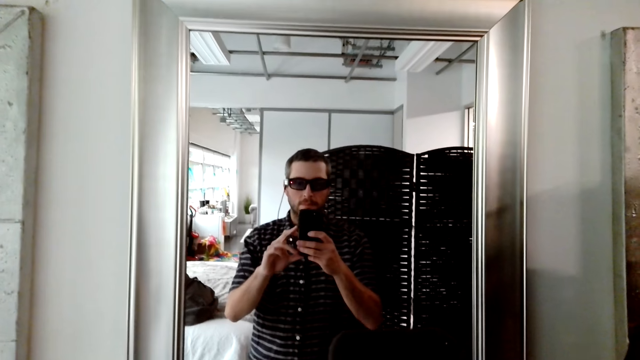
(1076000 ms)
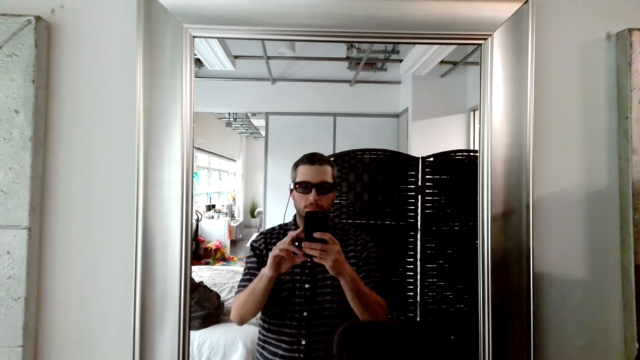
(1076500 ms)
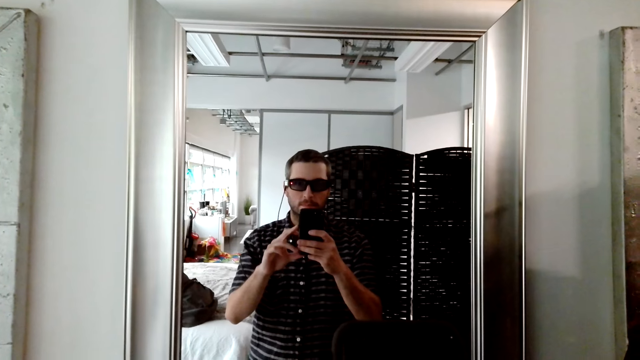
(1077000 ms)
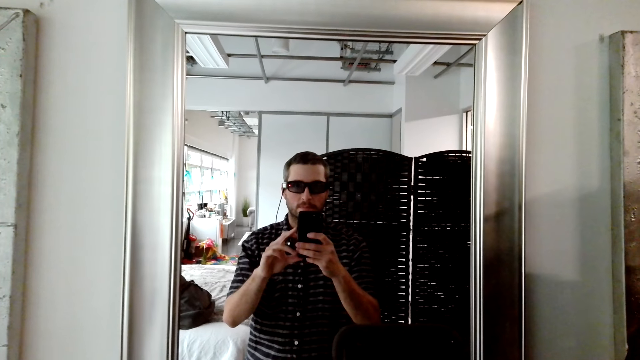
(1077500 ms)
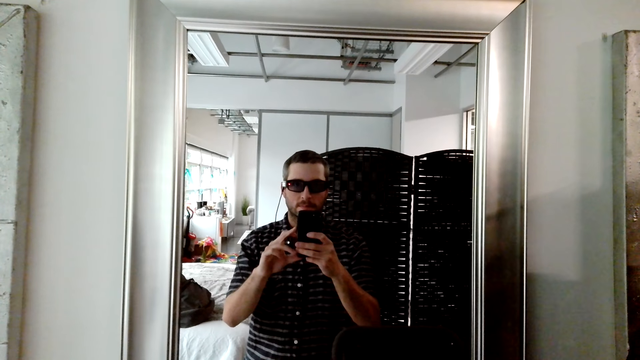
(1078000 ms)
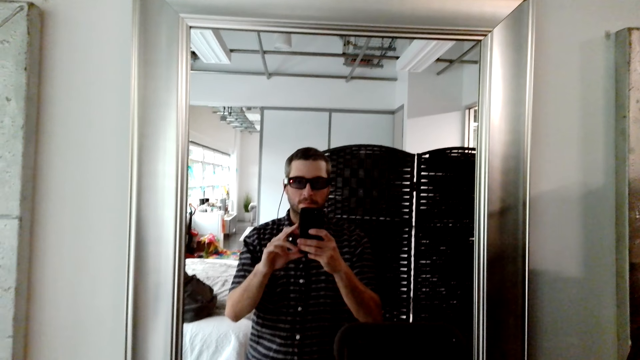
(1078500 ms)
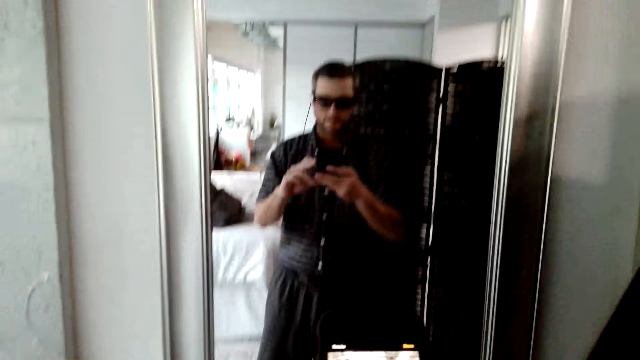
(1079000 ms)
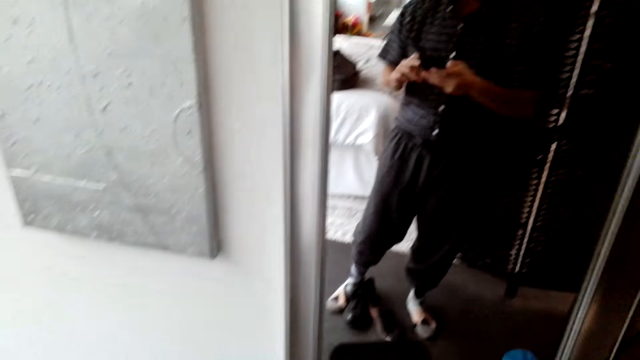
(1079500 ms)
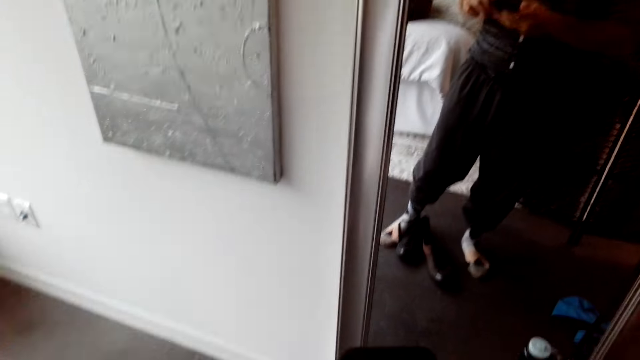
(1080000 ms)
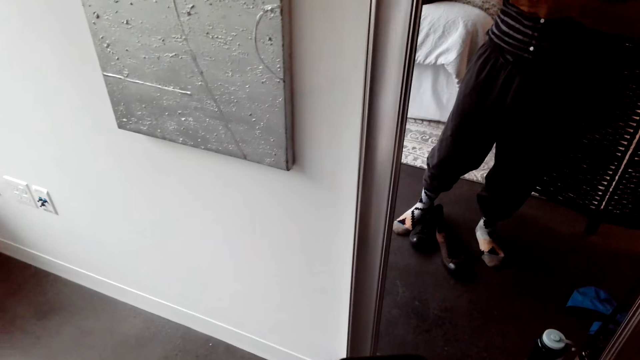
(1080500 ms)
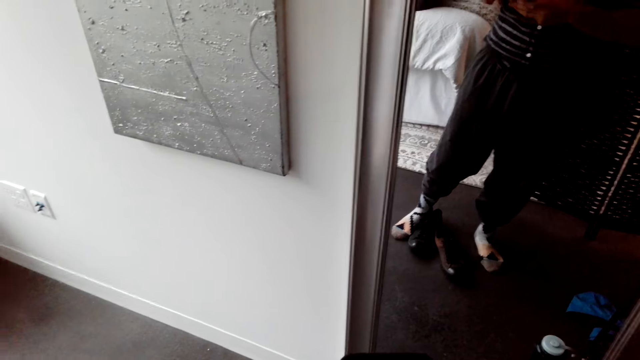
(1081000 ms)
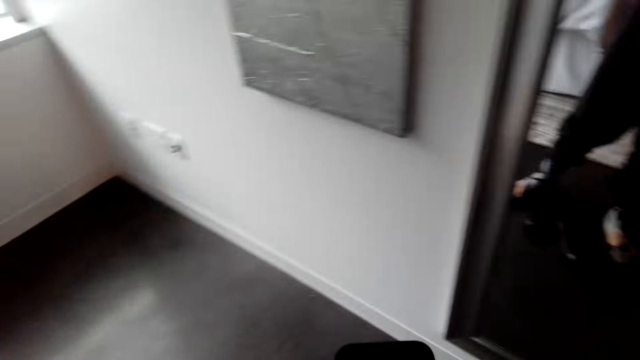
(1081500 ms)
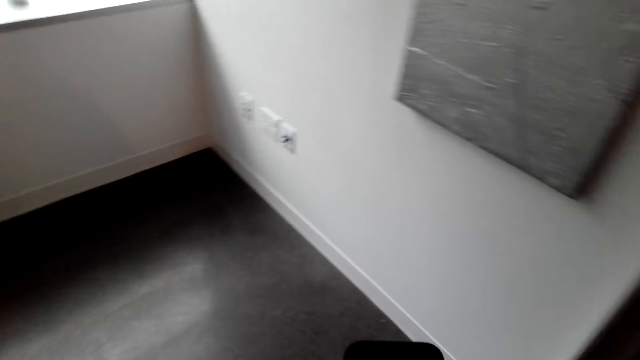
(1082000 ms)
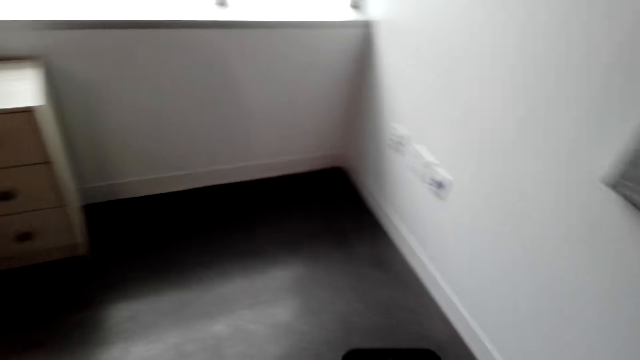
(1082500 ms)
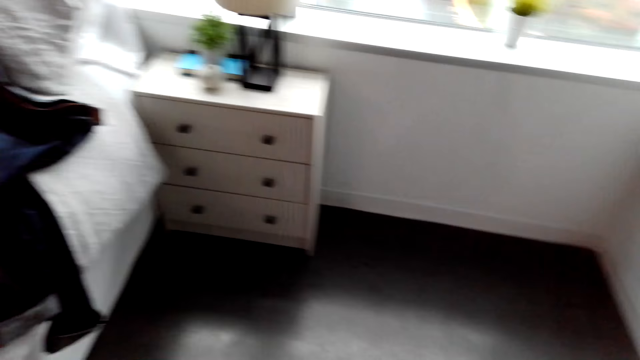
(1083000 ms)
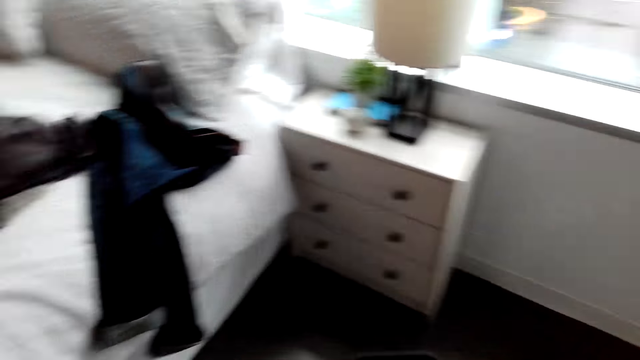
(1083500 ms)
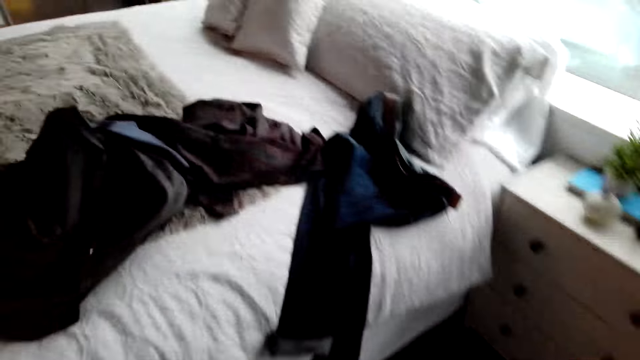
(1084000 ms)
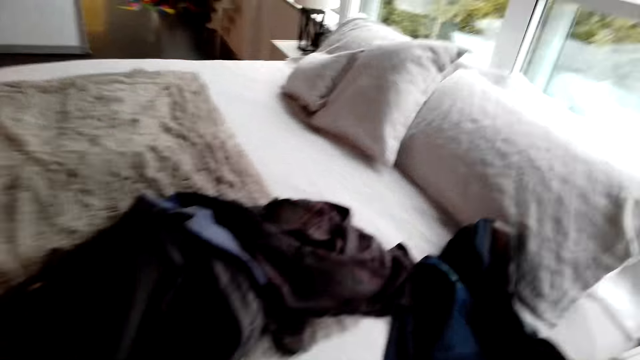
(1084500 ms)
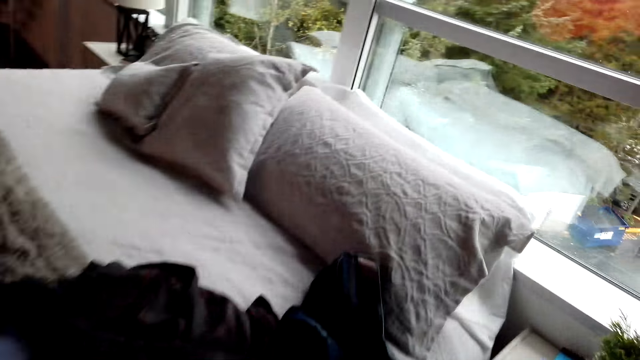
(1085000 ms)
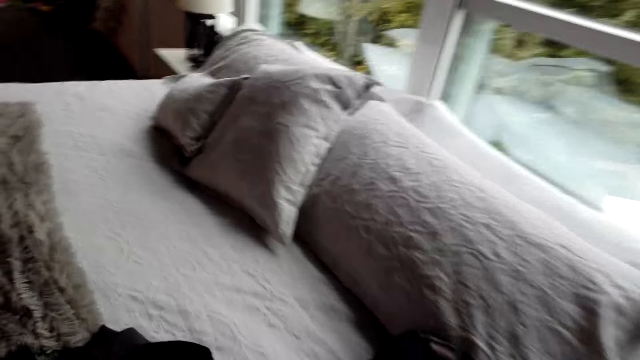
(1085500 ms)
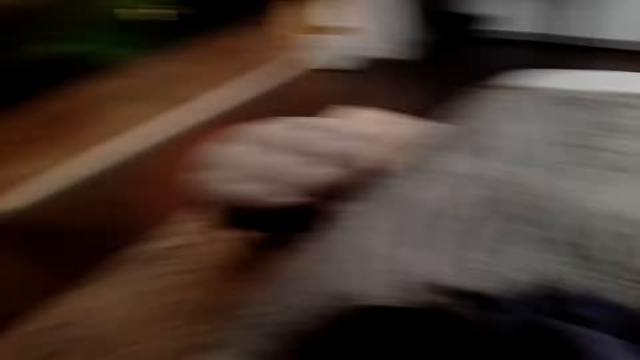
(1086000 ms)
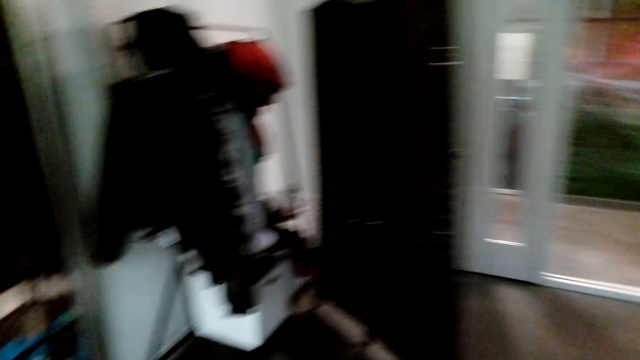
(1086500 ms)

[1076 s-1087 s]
The camera wearer looks around the house. They walk around the house.

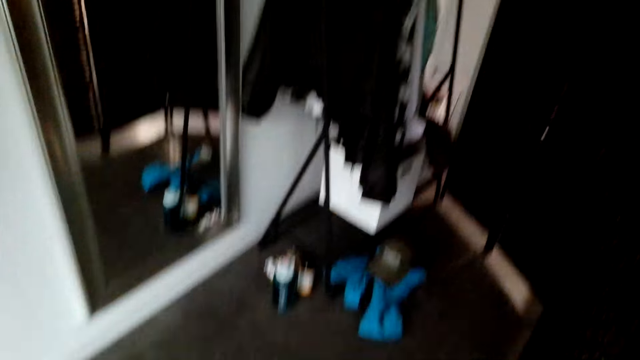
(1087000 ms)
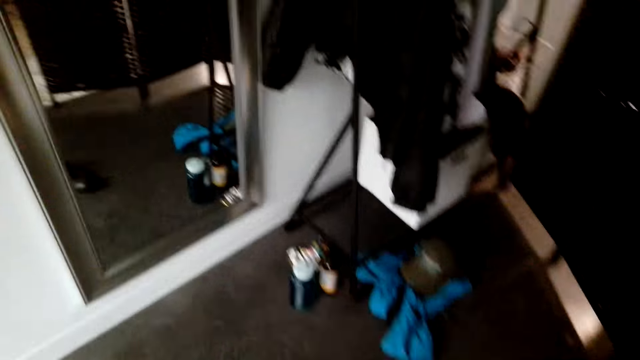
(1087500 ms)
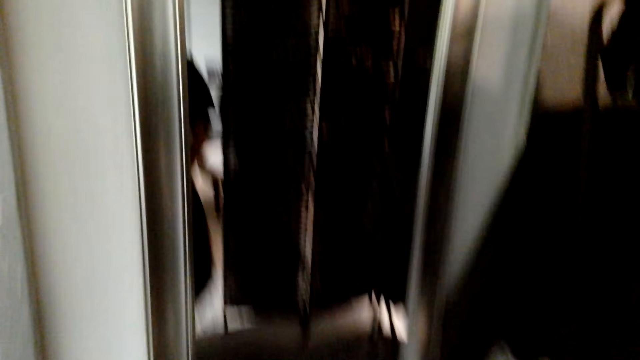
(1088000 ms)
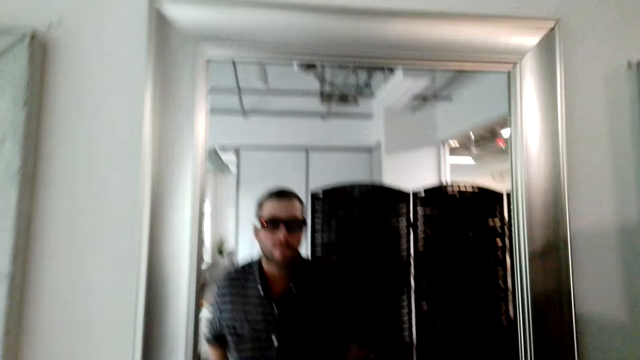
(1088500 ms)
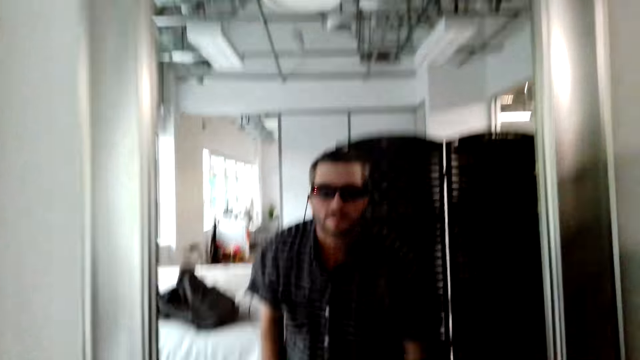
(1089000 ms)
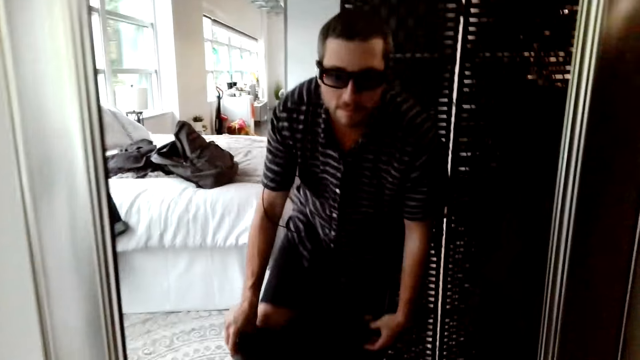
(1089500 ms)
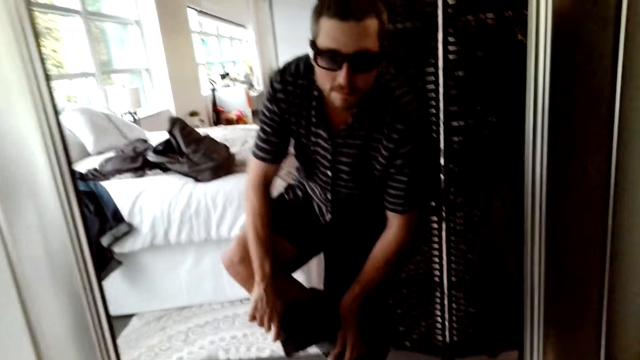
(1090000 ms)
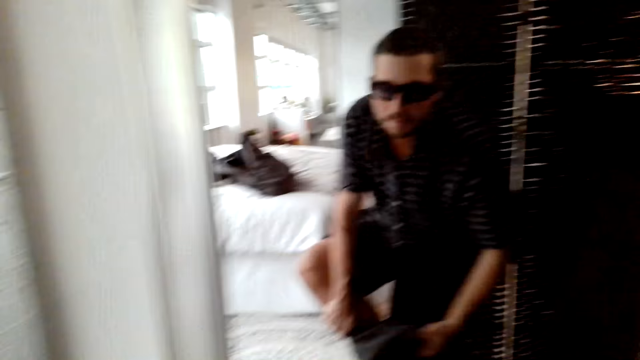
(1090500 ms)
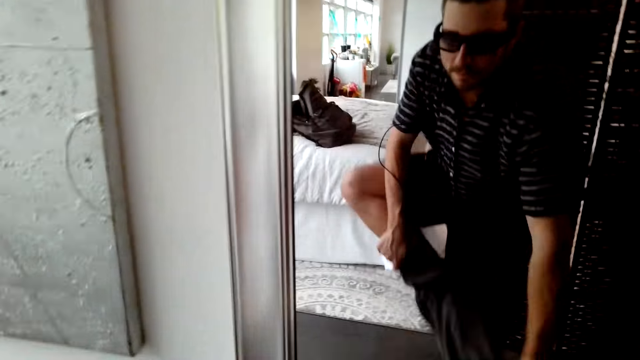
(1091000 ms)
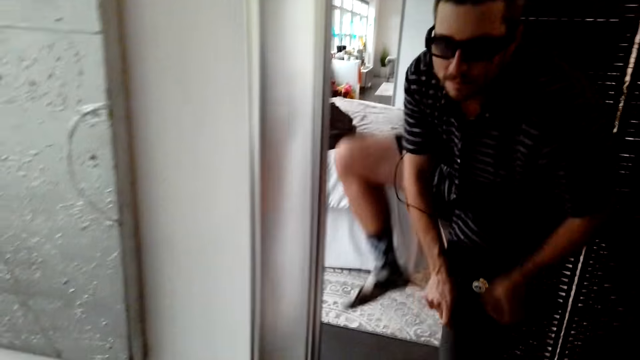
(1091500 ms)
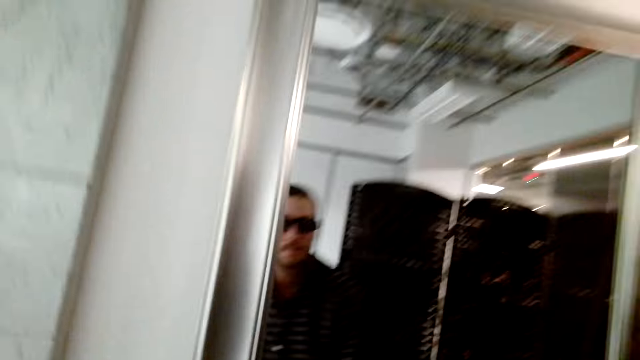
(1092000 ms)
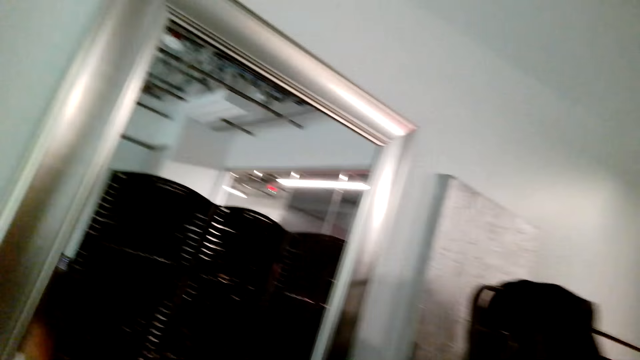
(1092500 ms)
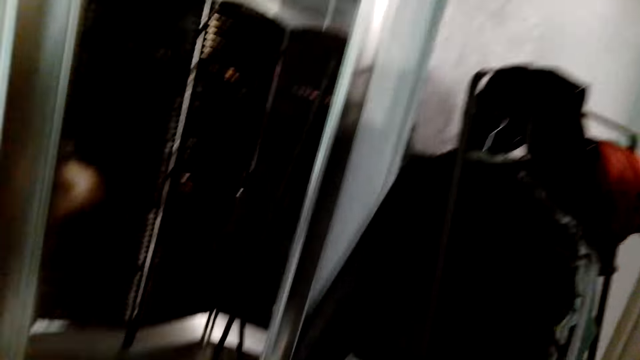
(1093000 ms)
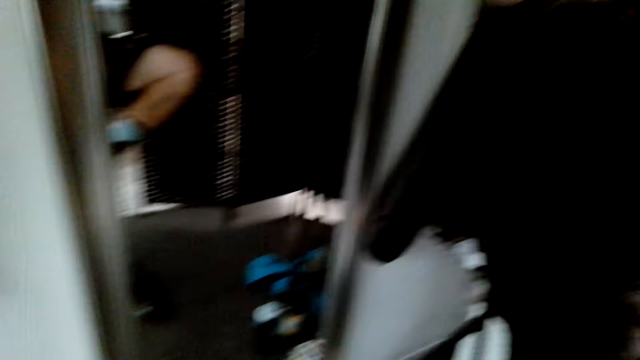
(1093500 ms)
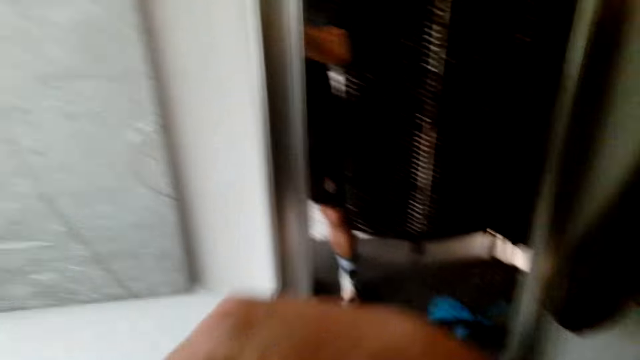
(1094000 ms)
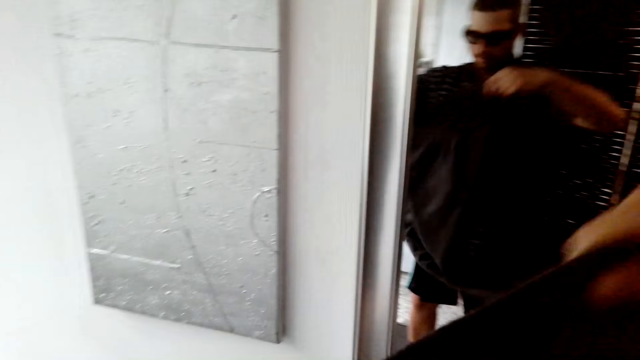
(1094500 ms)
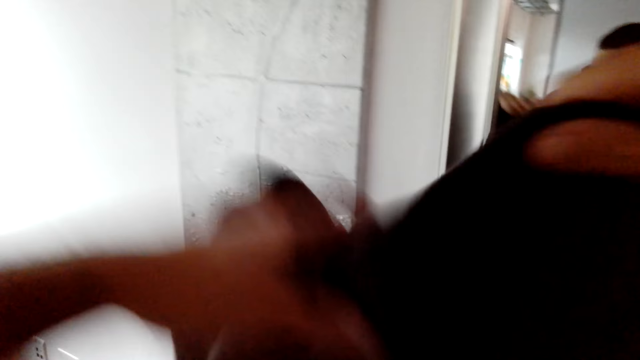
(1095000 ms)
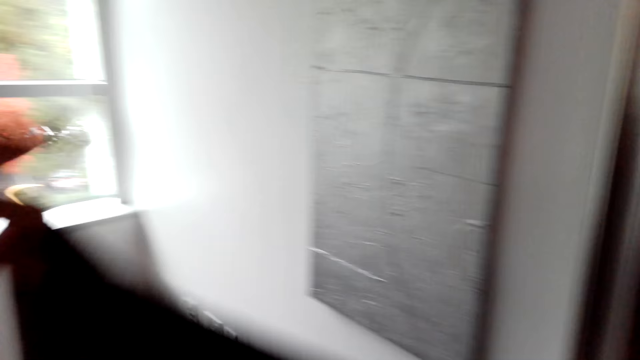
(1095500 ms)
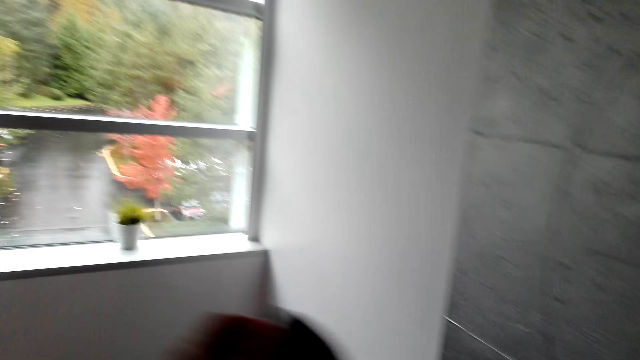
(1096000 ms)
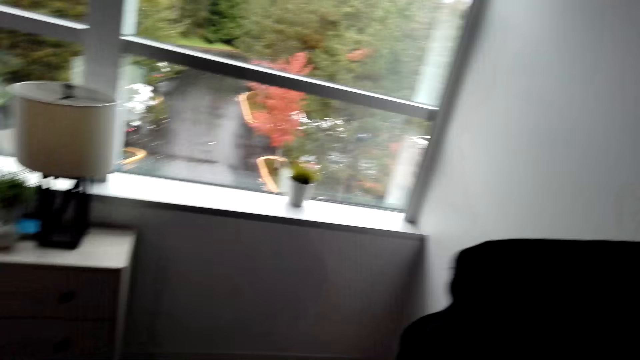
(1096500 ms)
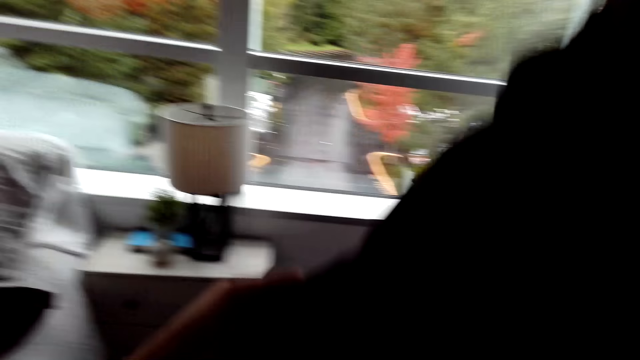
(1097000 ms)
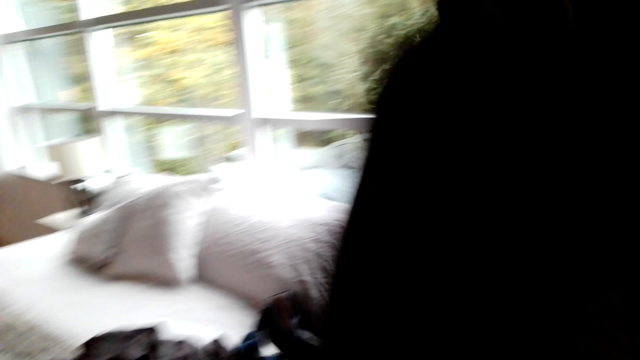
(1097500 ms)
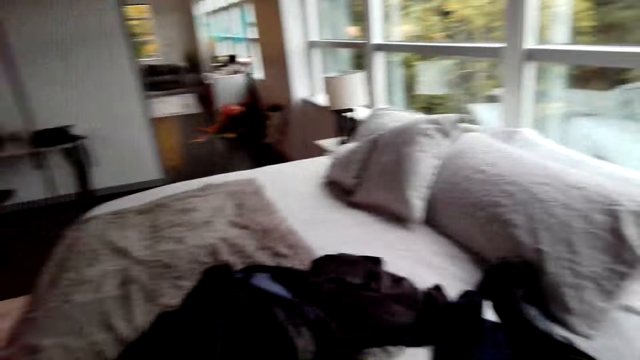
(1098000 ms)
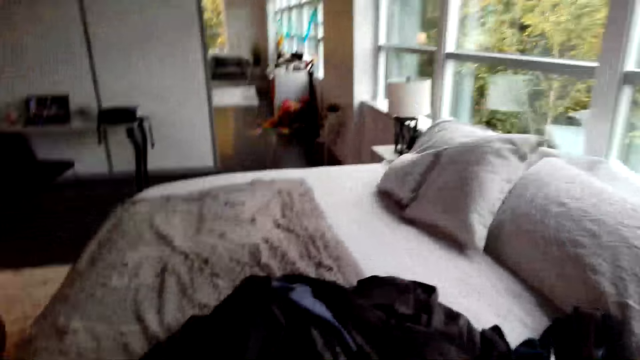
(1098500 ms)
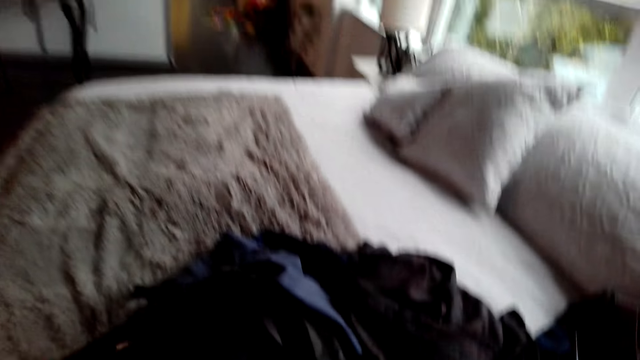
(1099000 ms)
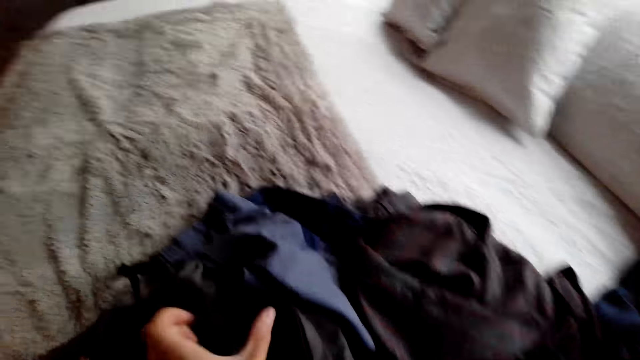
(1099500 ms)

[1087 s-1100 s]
The camera wearer removes the trouser. They look around the house. They walk towards the bed.
